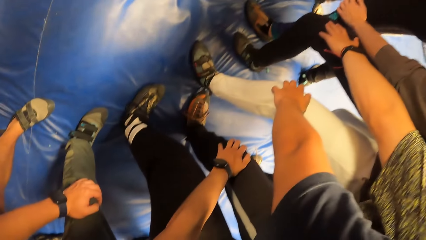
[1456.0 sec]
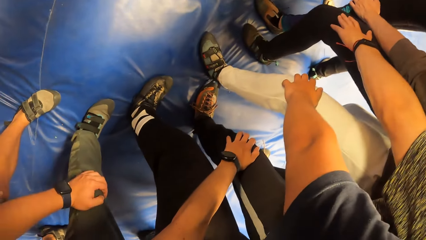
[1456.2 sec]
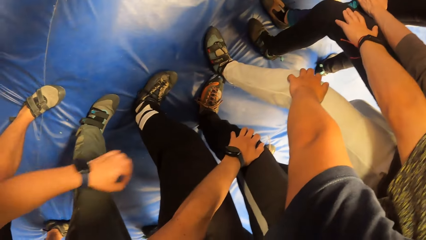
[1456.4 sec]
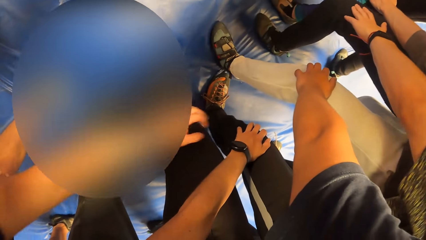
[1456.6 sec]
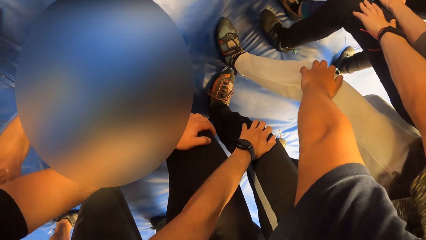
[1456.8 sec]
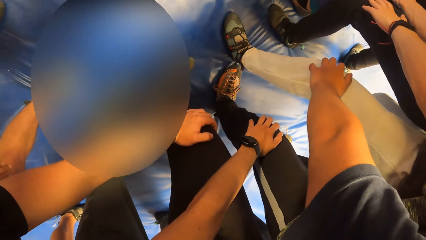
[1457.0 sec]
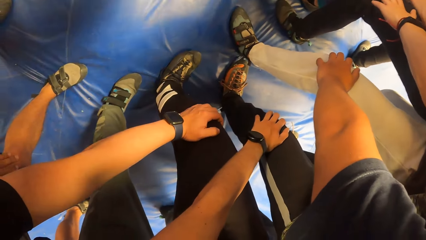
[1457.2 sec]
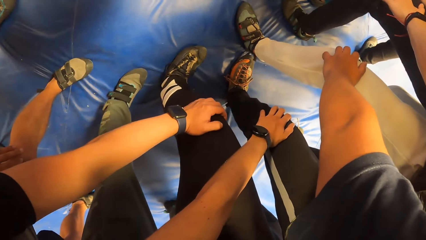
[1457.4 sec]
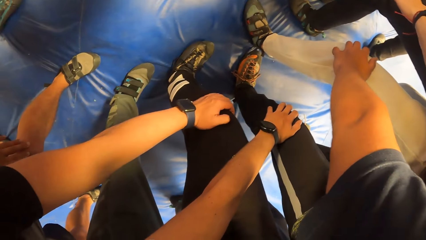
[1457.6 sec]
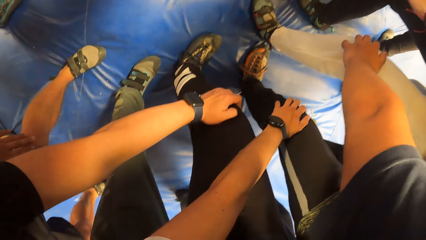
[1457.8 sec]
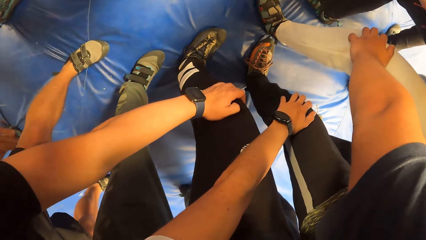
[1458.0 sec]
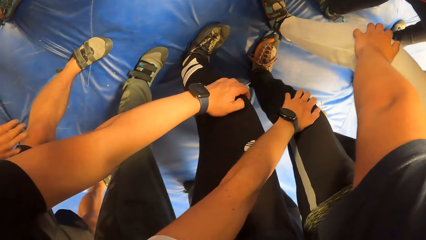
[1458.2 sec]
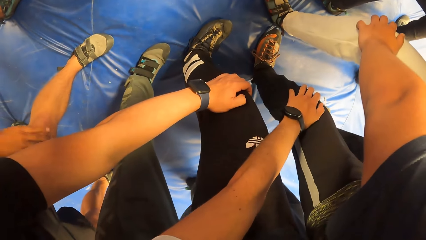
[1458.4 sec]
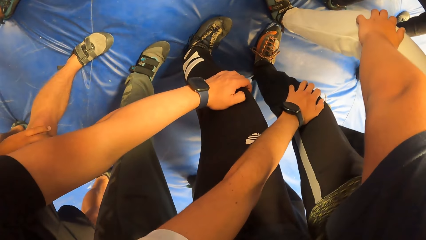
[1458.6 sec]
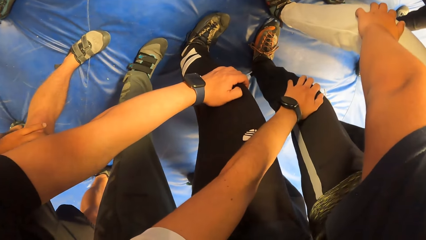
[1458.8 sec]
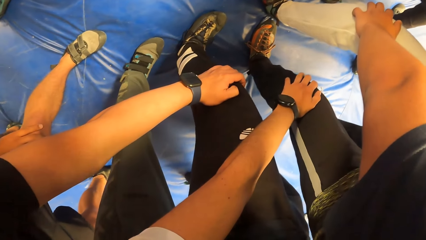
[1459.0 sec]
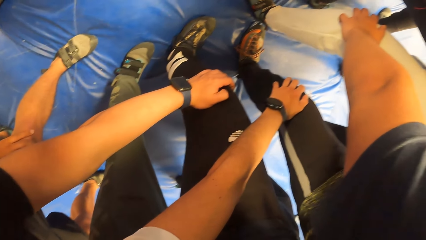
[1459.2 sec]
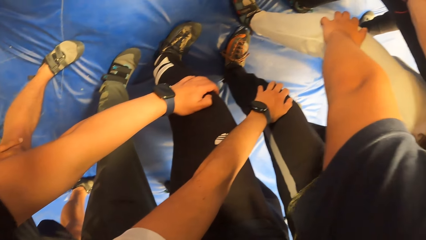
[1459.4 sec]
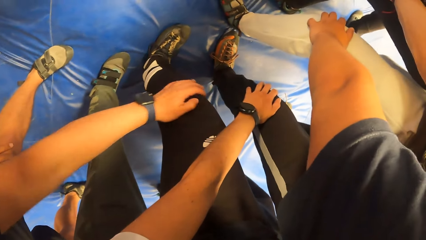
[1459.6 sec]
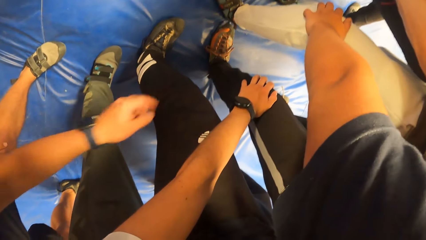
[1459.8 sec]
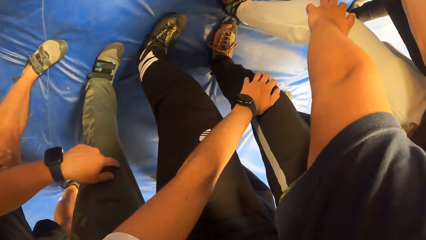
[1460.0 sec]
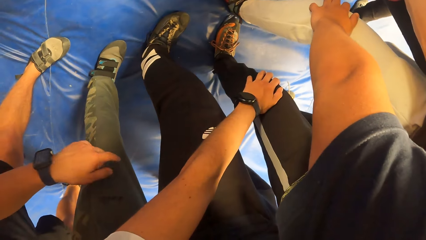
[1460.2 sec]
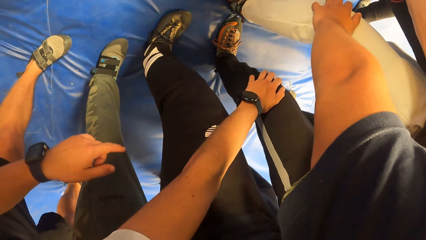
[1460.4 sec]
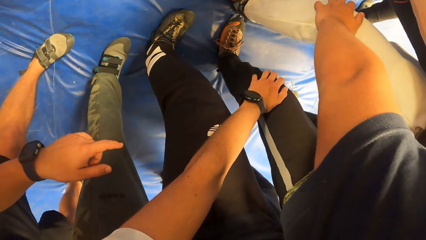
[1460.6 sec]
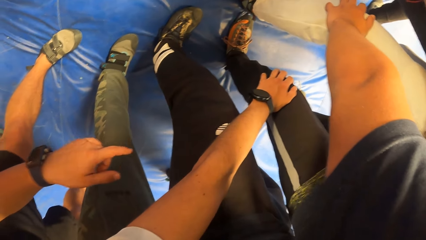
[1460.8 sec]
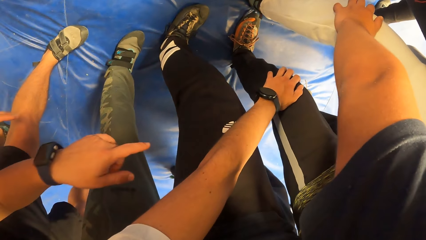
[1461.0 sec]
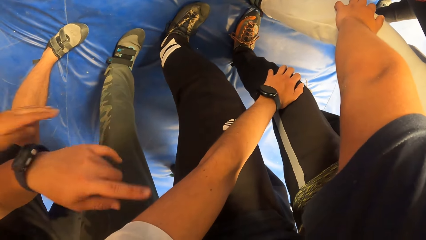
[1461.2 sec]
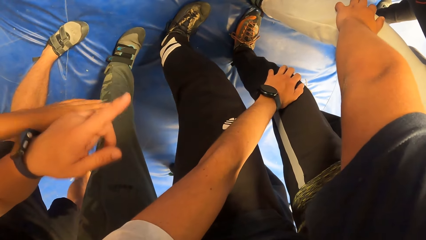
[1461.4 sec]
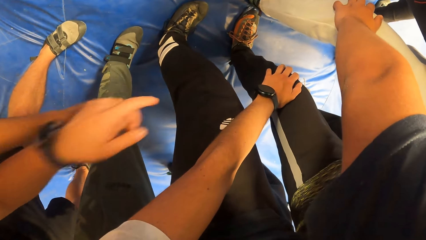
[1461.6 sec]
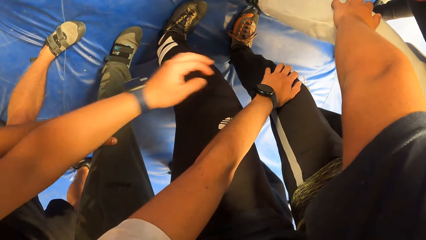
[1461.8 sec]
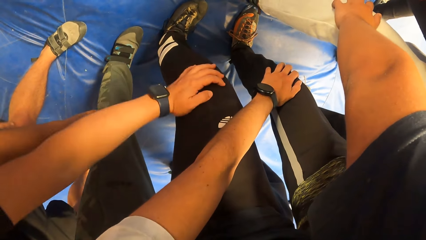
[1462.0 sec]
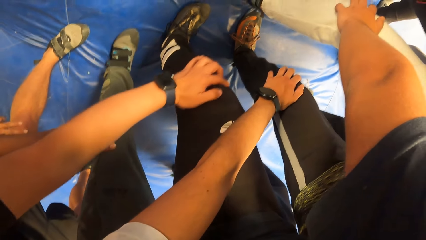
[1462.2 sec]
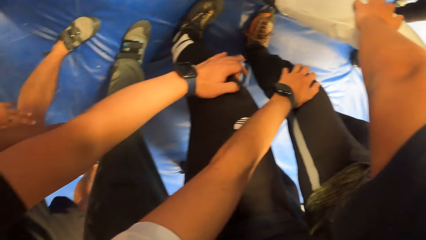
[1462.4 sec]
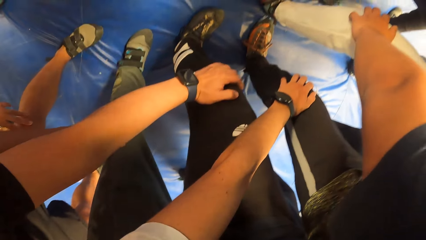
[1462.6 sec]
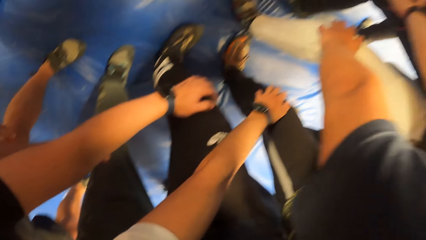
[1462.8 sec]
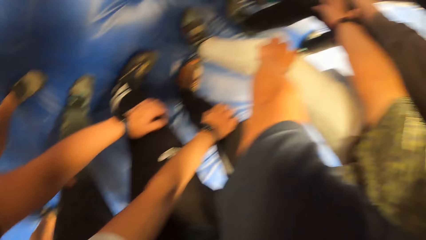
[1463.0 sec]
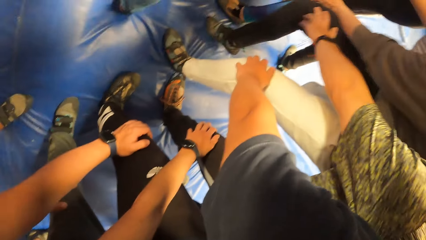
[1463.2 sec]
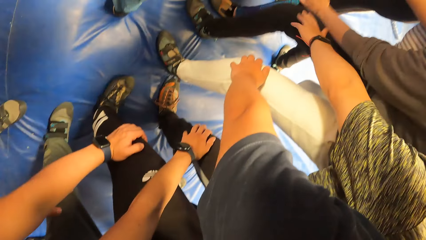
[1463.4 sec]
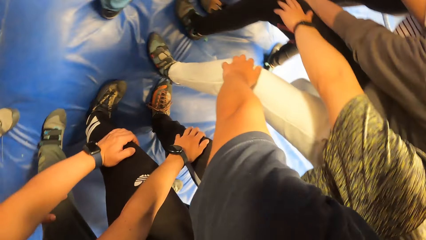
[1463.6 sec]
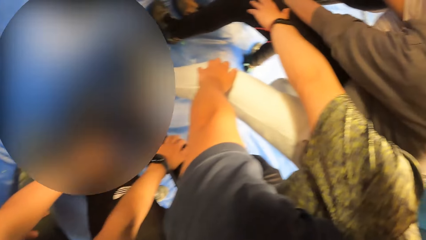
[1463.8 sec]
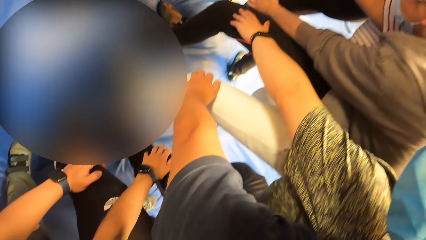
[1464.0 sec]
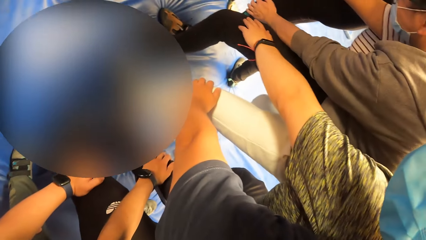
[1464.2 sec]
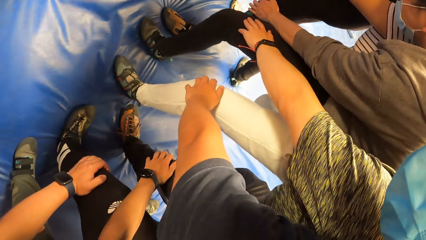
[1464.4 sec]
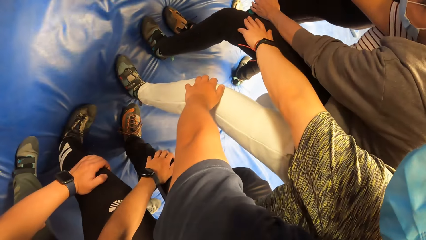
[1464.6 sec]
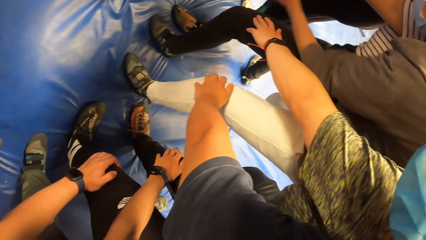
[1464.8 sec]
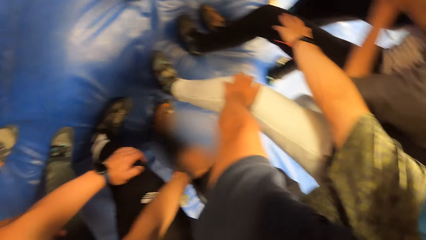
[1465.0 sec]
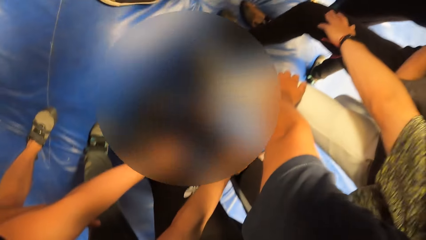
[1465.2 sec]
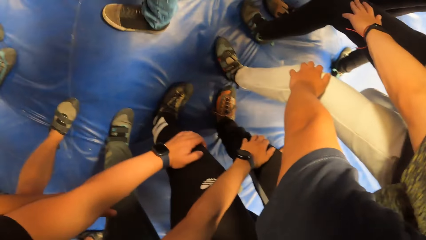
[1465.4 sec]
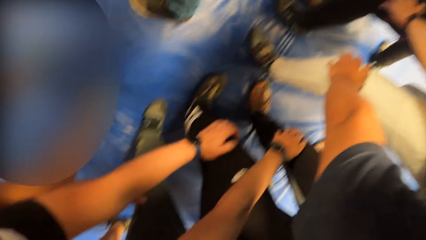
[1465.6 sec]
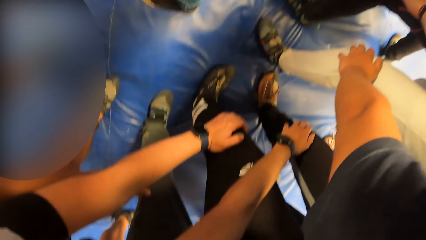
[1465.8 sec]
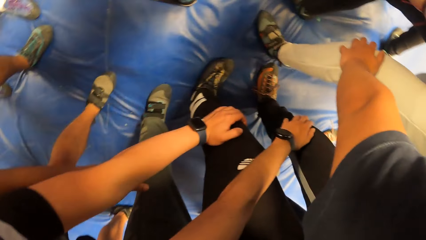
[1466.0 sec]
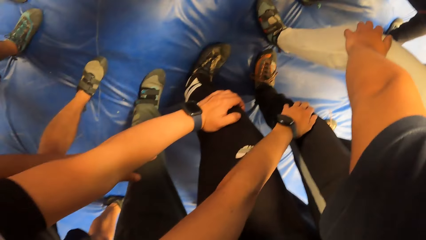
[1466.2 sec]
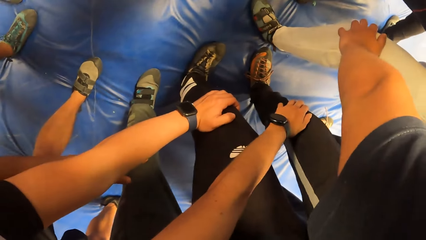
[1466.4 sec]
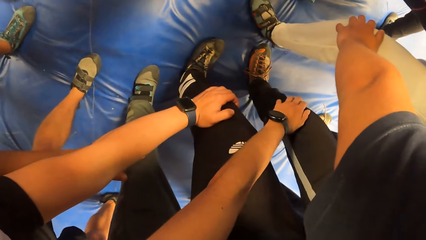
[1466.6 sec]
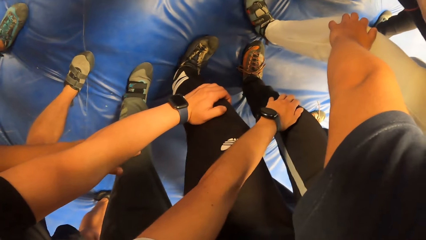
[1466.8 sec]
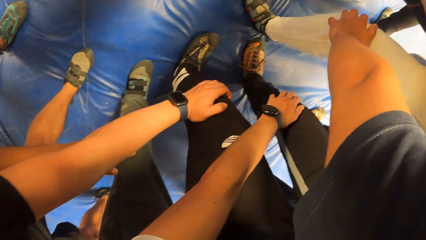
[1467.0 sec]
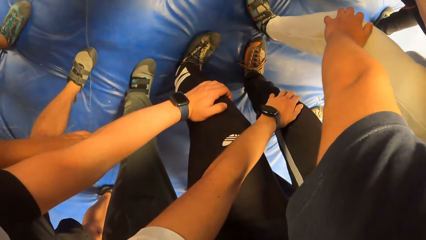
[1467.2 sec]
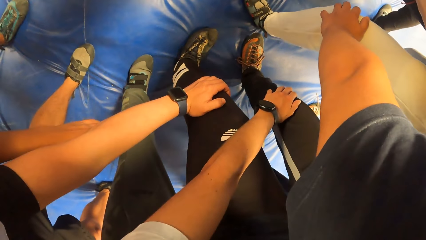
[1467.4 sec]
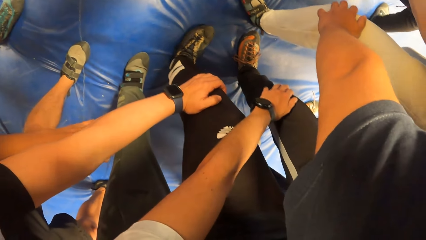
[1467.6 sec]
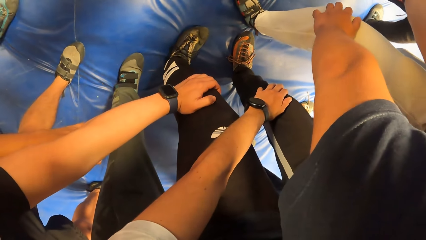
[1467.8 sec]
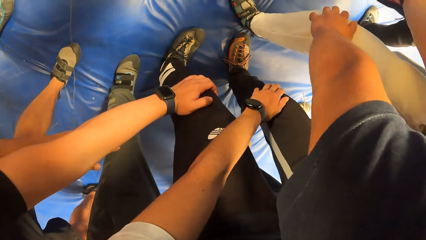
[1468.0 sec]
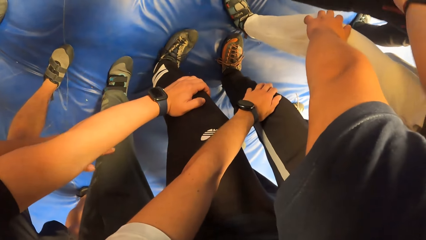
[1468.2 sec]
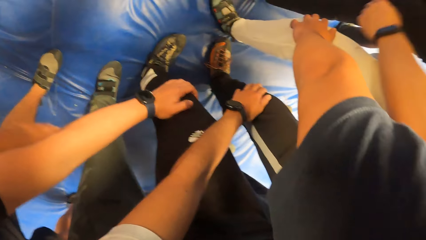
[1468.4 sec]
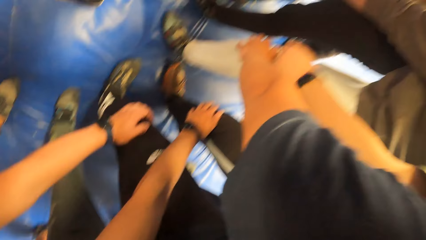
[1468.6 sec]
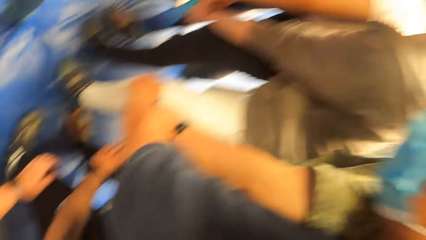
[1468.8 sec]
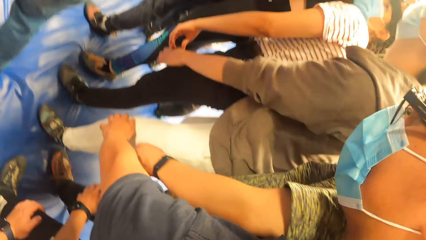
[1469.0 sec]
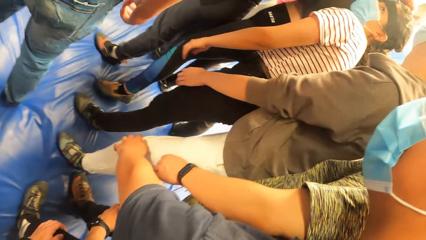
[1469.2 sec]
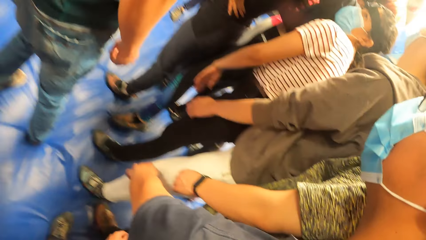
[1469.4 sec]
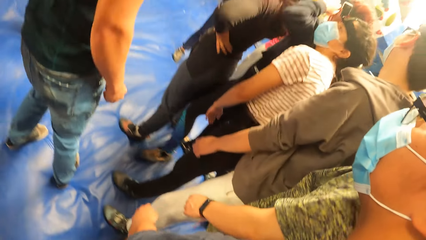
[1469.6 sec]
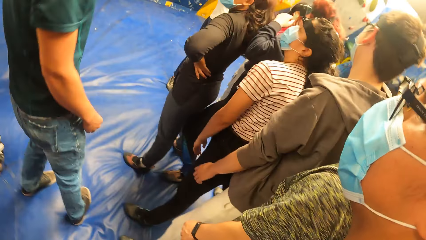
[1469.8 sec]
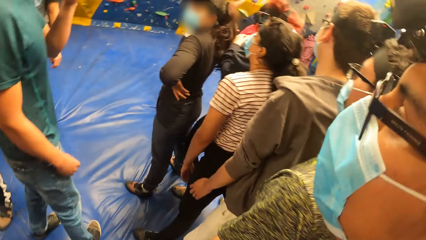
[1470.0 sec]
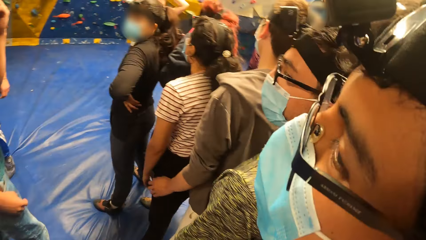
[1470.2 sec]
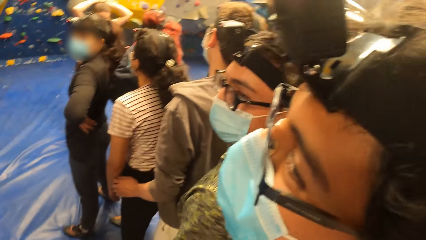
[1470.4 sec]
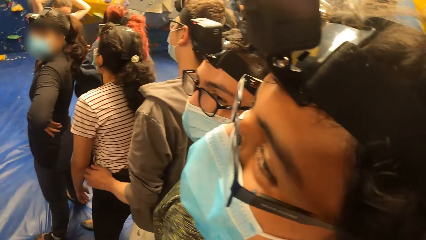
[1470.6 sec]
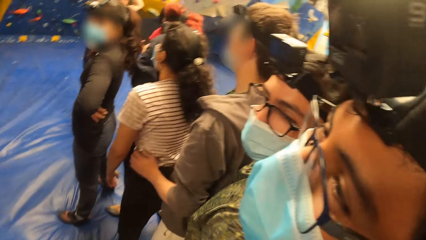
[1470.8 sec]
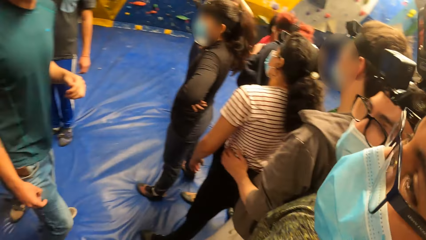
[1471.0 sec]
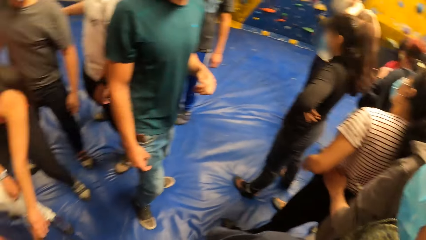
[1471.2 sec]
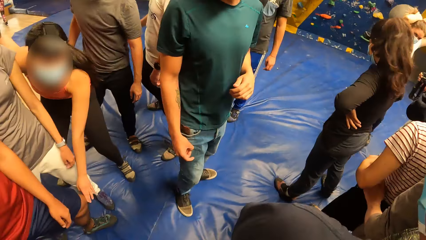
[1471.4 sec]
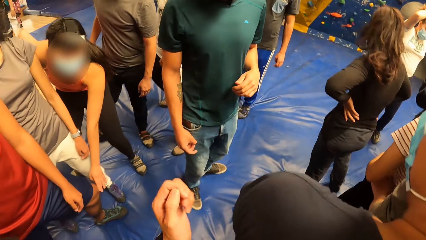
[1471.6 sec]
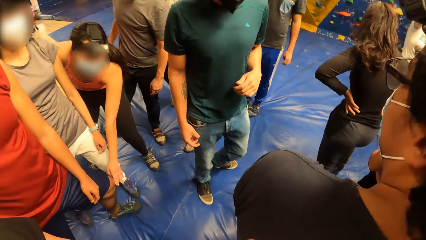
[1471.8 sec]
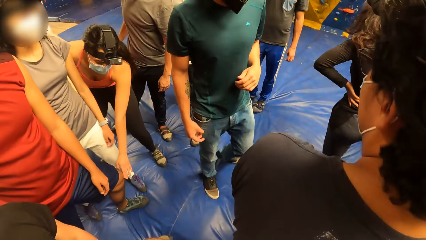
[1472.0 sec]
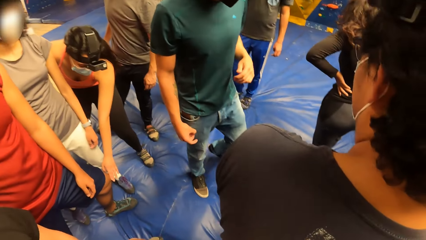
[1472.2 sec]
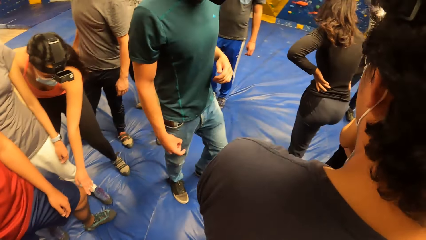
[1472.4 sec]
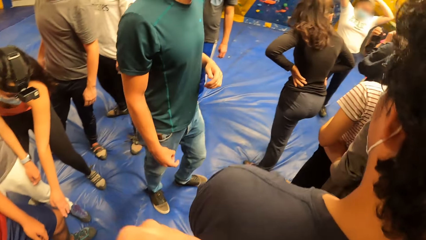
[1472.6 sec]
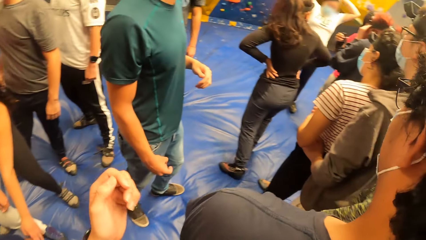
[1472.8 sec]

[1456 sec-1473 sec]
A person holds a knee. Another person stretches a hand. The other person stretches a hand again.
